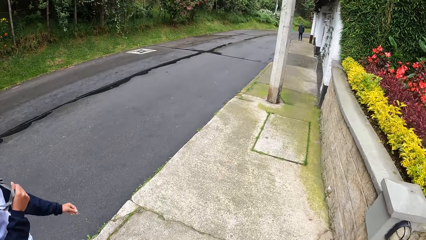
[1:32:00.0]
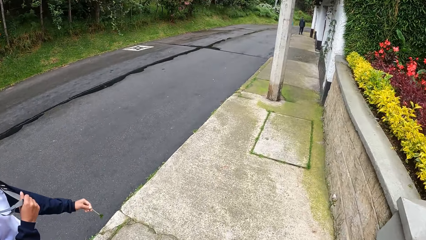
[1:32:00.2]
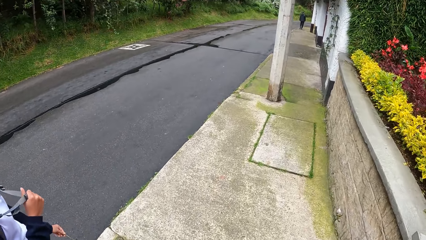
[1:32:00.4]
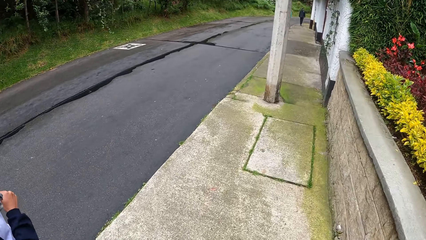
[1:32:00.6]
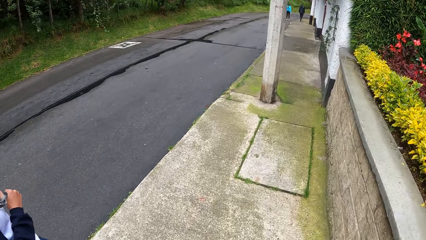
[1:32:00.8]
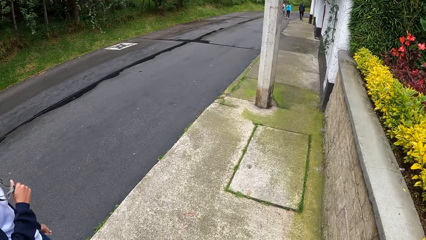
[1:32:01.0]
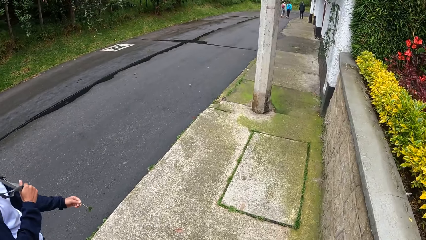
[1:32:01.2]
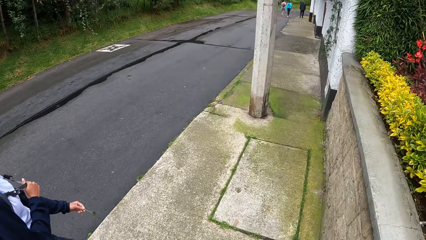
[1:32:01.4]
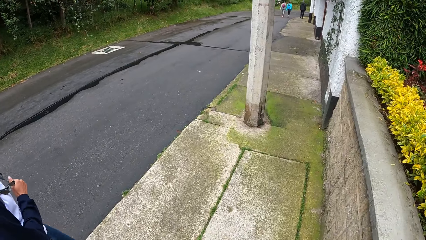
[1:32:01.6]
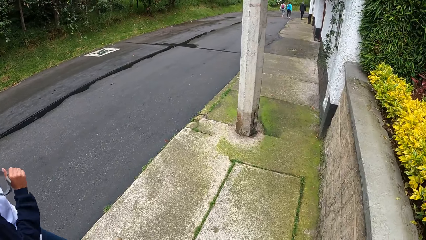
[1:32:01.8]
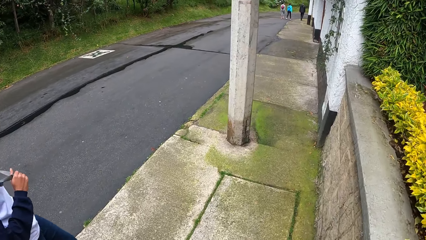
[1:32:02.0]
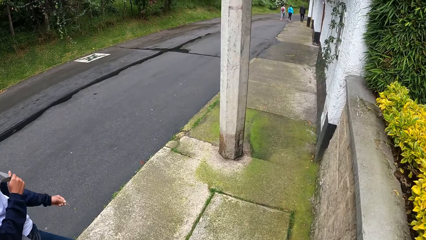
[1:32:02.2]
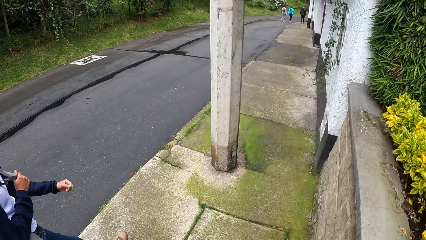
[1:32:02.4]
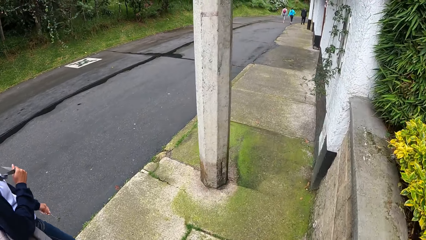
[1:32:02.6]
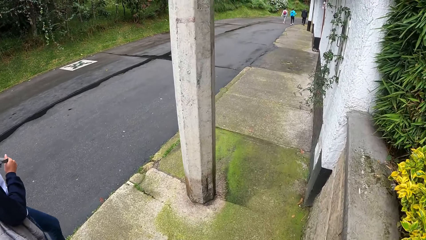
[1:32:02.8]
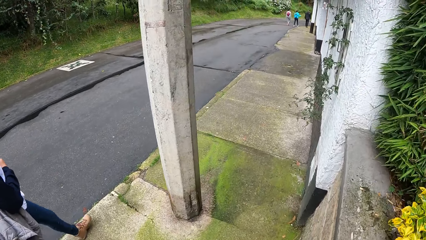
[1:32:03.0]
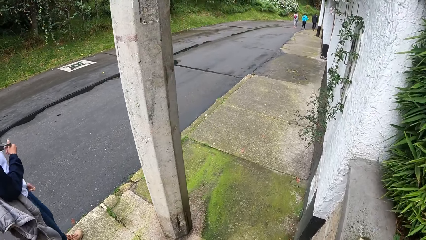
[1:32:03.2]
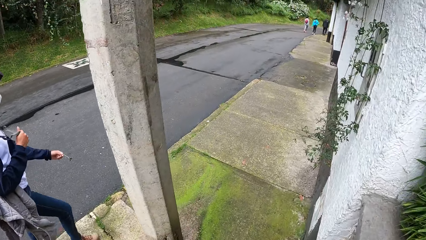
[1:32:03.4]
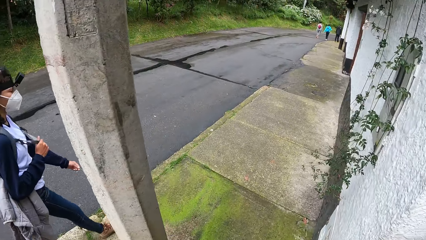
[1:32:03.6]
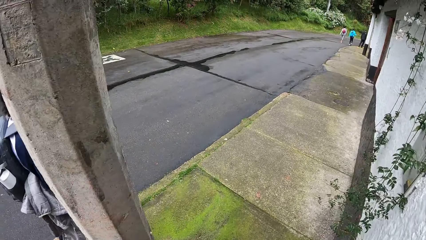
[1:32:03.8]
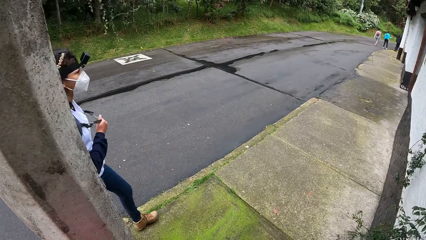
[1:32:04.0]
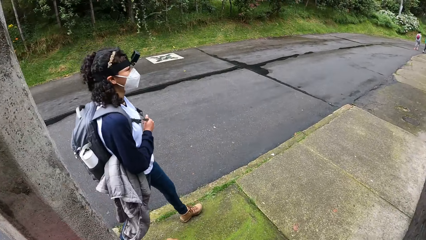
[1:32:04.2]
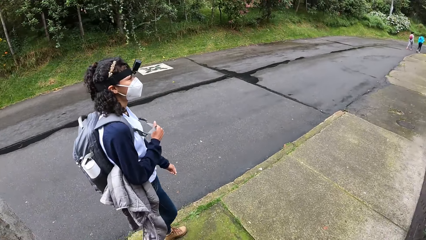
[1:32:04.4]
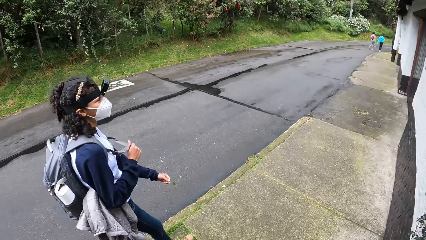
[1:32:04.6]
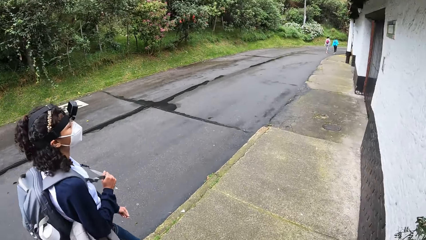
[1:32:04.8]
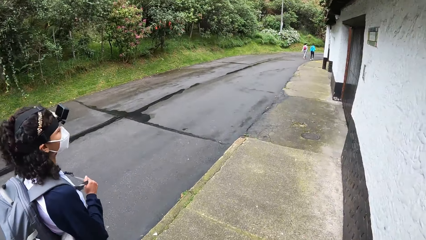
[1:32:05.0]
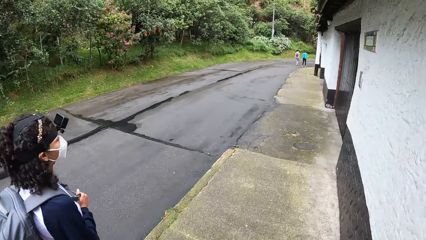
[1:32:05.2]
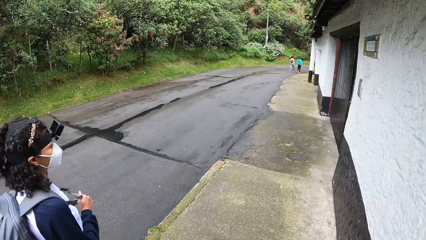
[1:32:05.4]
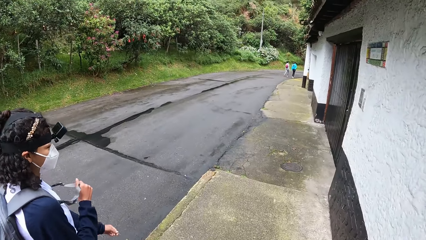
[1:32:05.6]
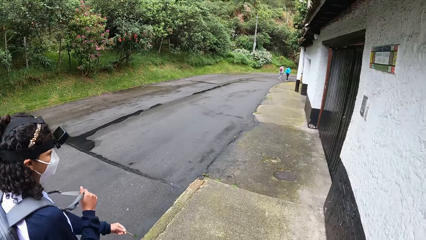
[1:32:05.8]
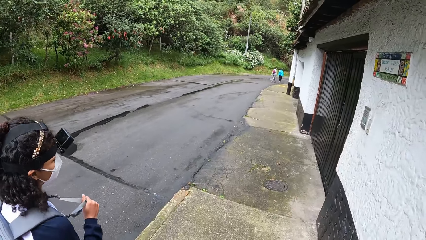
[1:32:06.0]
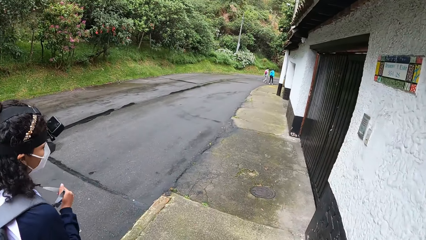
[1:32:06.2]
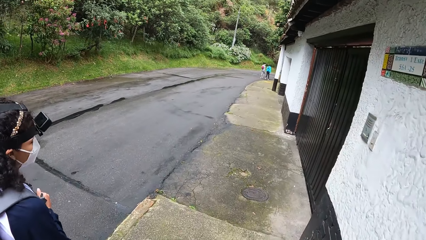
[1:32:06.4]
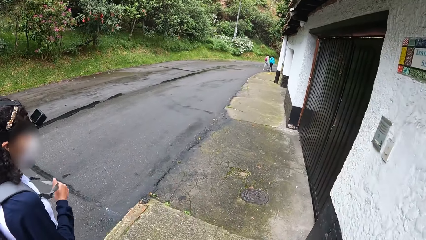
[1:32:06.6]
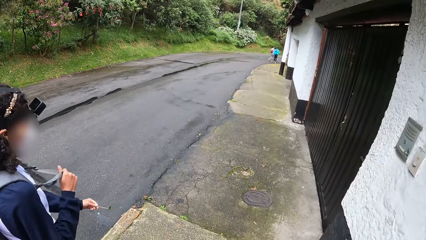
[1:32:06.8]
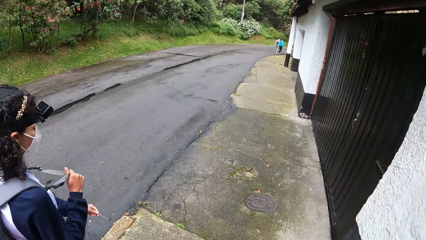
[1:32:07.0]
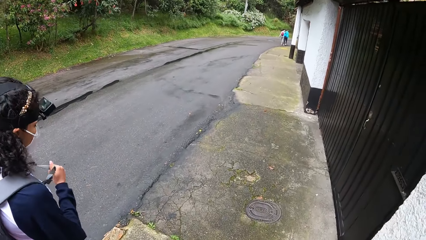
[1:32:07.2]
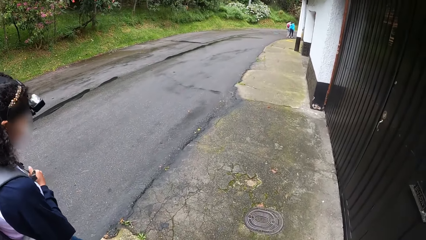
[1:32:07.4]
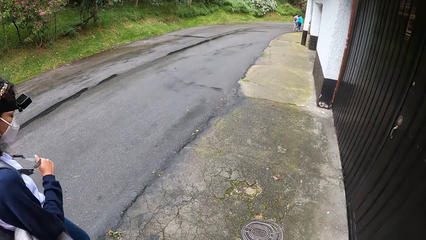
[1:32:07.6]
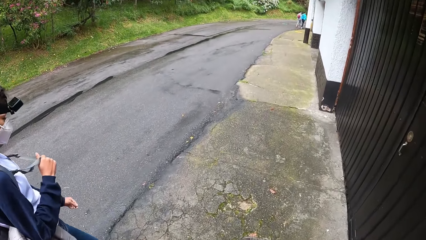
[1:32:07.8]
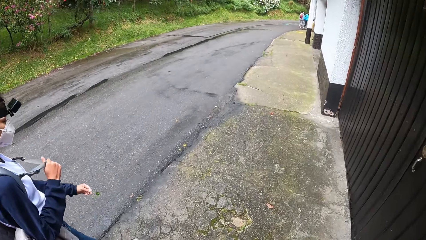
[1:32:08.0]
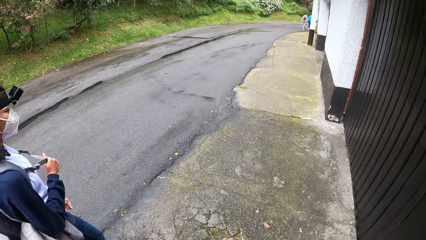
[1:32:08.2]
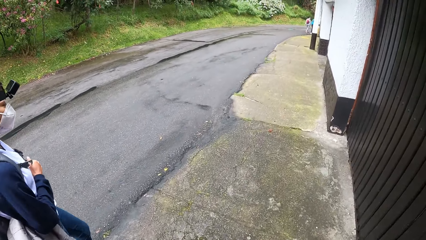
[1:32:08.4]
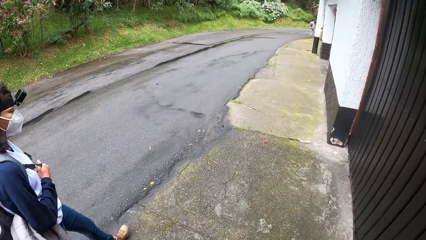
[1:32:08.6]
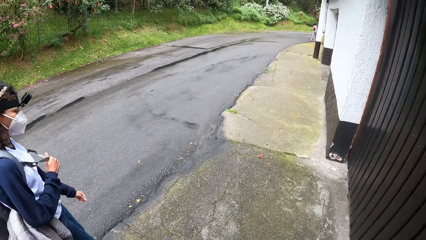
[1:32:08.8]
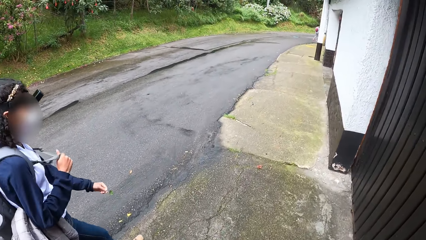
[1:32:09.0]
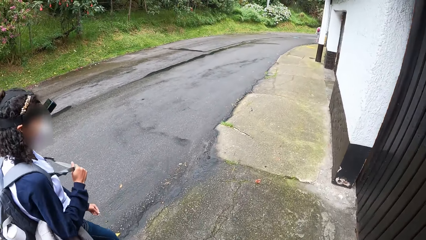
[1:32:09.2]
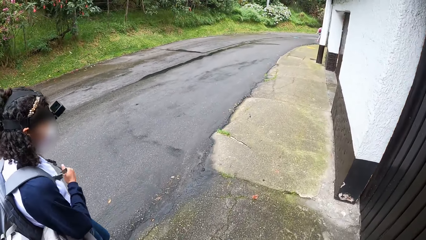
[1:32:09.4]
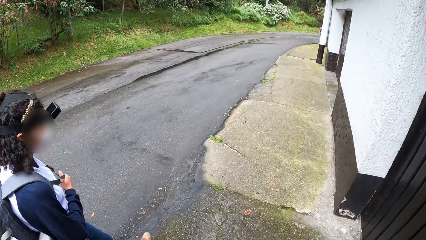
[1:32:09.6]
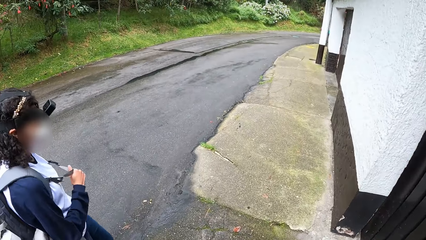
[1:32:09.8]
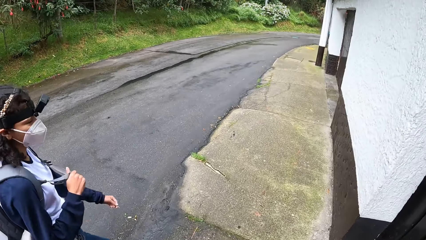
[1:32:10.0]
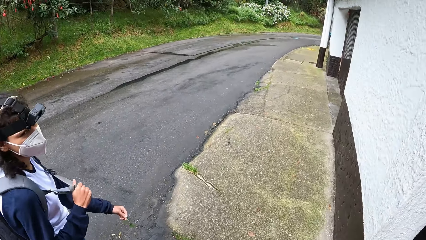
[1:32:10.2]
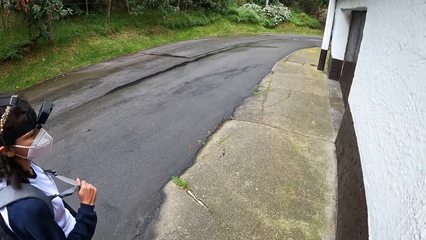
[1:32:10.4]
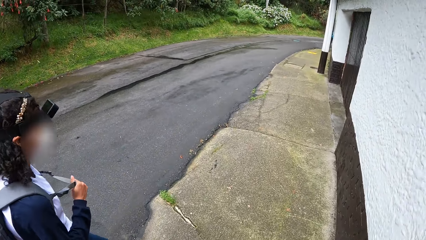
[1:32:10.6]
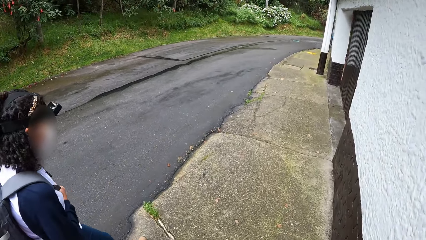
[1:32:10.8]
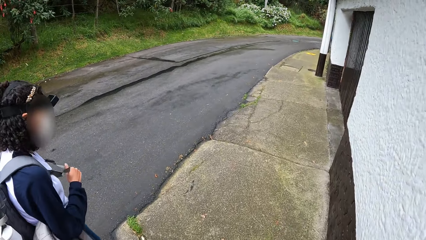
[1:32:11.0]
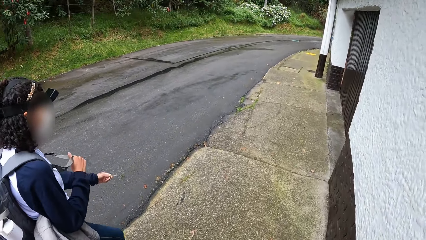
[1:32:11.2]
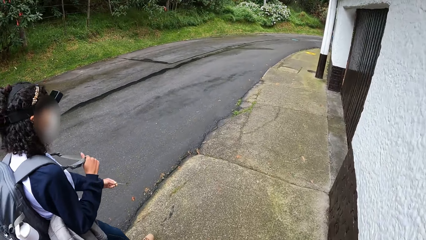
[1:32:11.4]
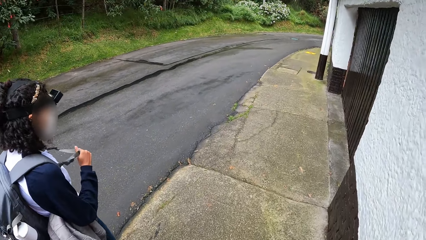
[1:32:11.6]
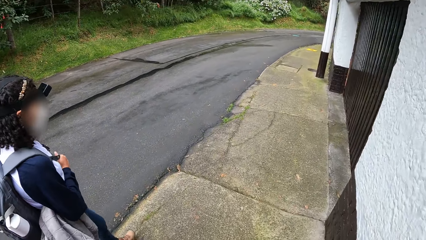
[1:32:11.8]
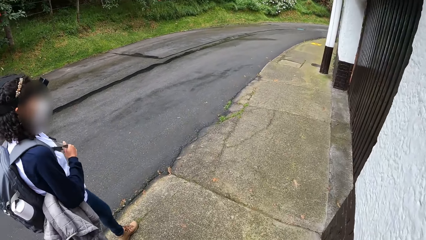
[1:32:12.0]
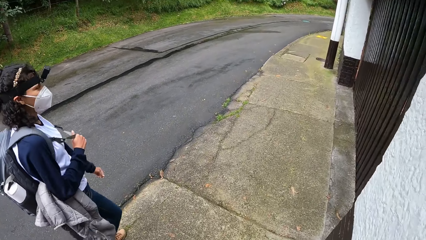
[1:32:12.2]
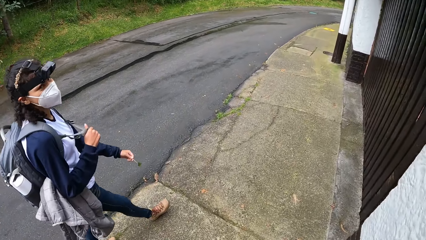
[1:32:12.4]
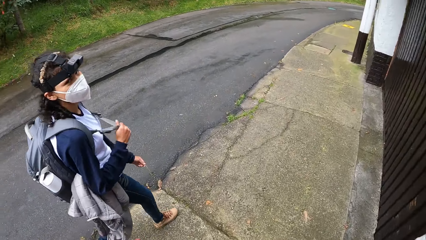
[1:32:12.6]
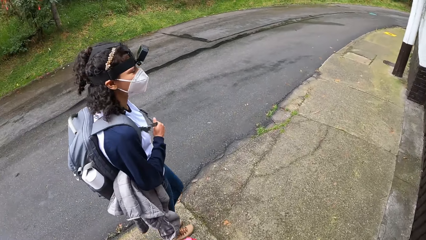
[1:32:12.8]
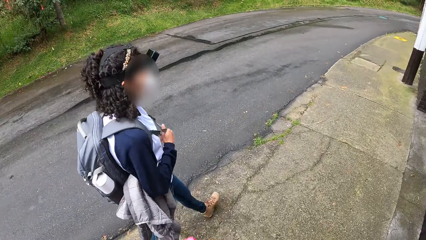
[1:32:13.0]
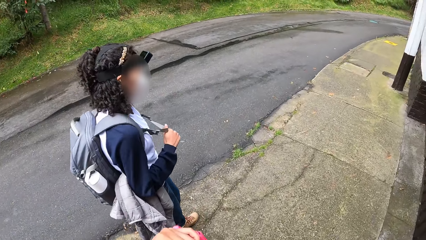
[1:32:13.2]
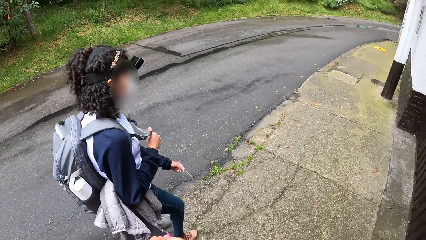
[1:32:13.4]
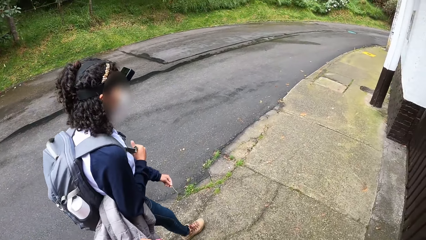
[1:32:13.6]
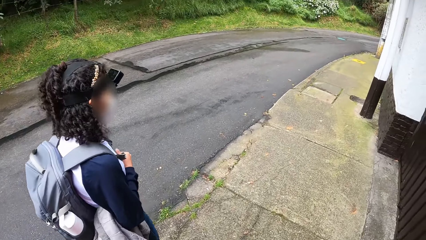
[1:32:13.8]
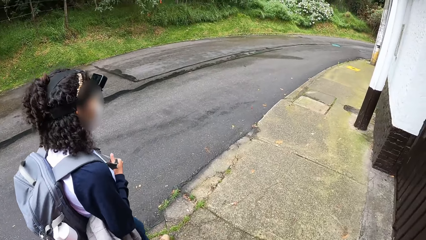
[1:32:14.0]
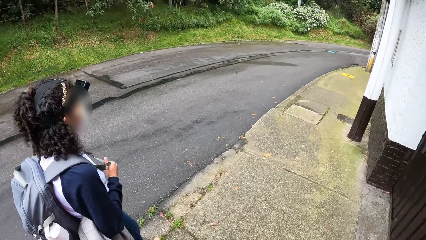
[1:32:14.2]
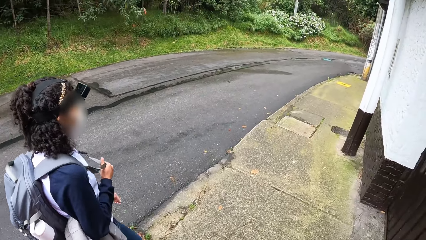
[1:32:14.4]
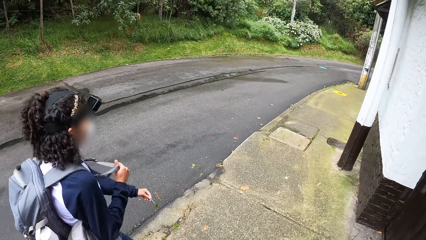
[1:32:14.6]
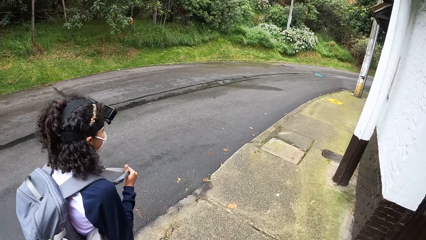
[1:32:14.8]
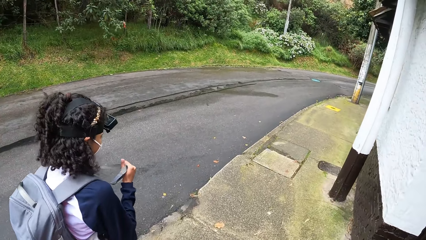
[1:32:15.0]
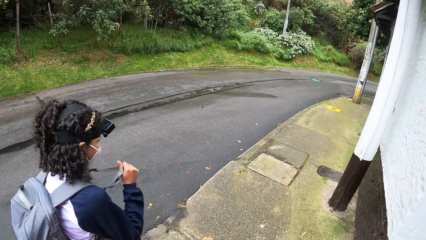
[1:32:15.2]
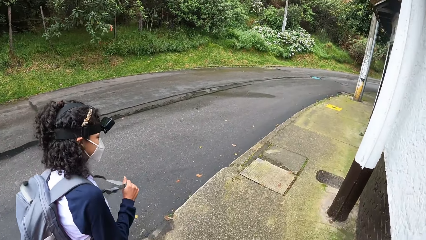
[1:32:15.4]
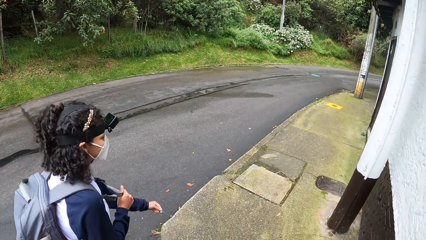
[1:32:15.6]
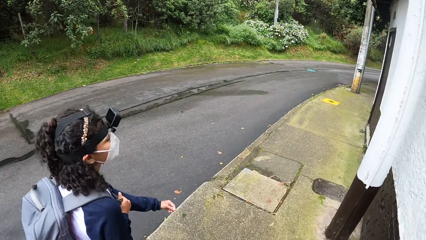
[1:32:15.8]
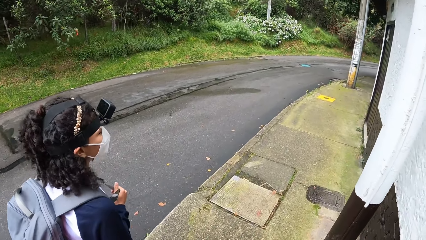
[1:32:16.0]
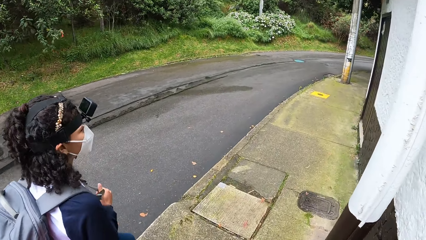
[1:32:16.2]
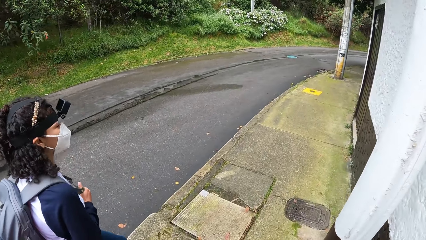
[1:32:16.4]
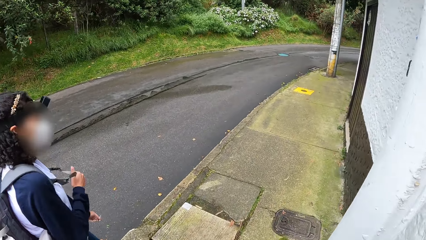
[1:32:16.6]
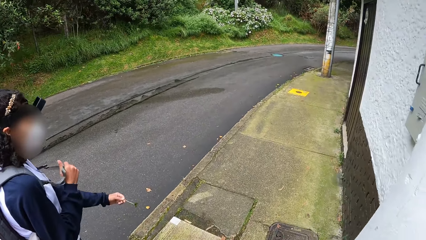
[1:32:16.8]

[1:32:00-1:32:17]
The camera wearer looks ahead. They look around. They look ahead.
